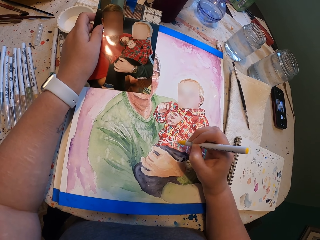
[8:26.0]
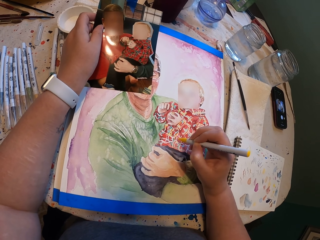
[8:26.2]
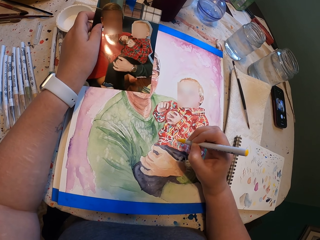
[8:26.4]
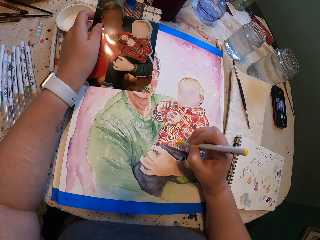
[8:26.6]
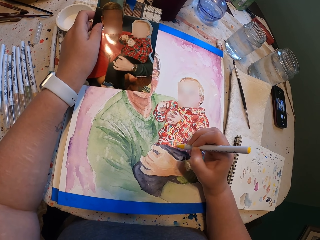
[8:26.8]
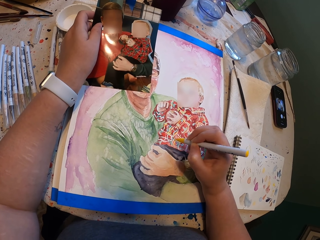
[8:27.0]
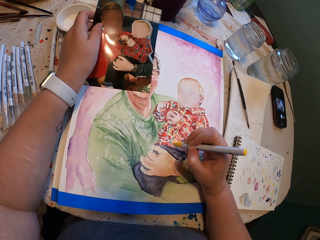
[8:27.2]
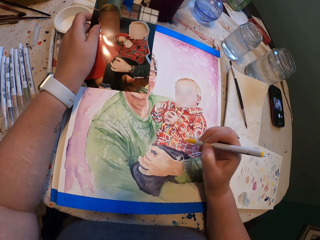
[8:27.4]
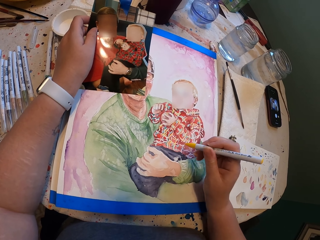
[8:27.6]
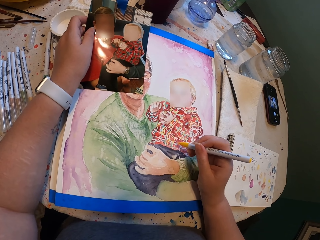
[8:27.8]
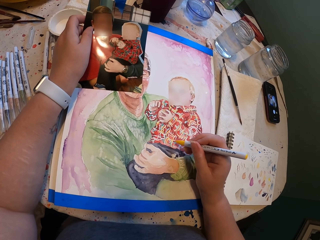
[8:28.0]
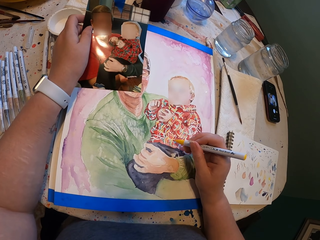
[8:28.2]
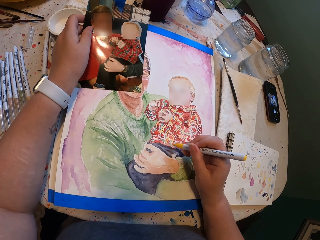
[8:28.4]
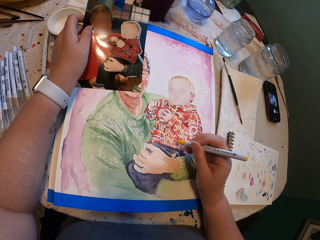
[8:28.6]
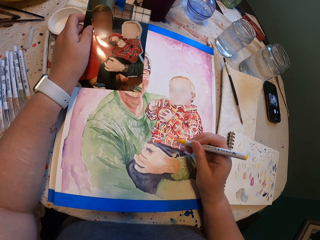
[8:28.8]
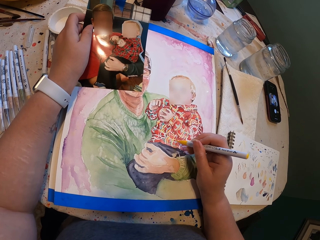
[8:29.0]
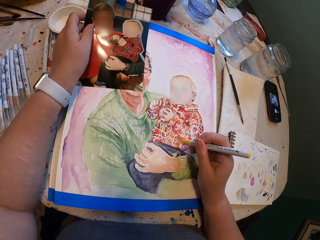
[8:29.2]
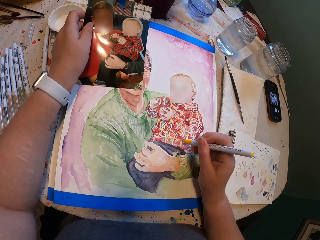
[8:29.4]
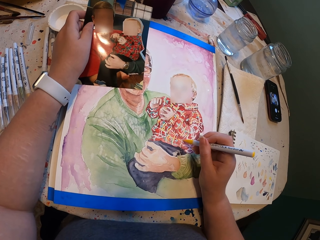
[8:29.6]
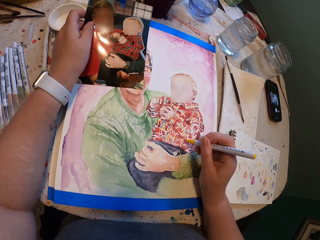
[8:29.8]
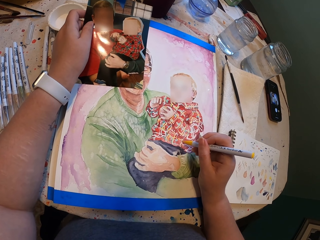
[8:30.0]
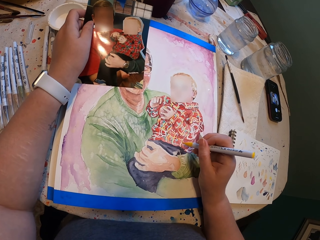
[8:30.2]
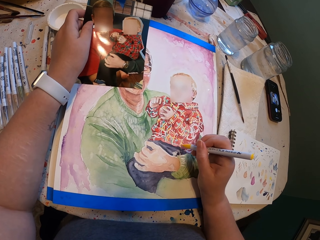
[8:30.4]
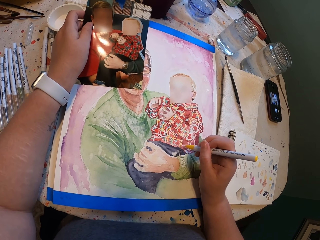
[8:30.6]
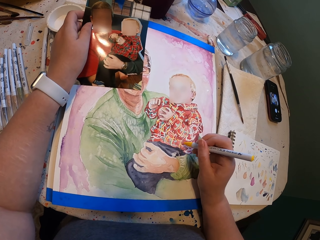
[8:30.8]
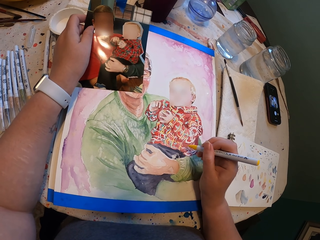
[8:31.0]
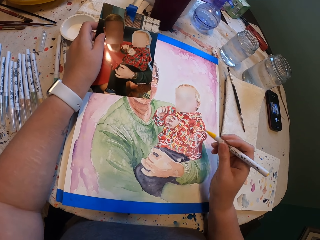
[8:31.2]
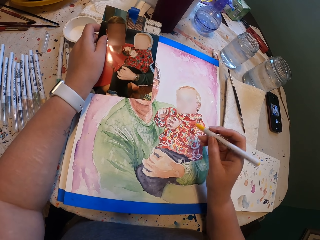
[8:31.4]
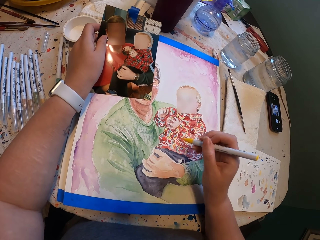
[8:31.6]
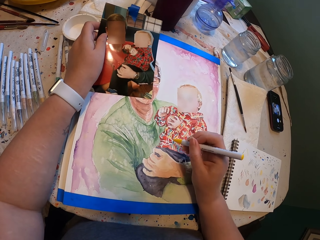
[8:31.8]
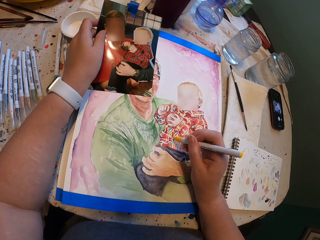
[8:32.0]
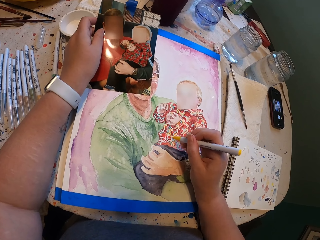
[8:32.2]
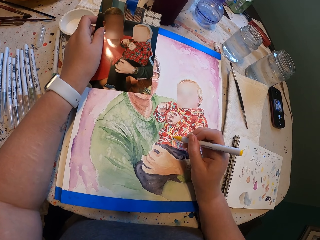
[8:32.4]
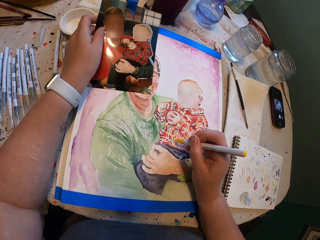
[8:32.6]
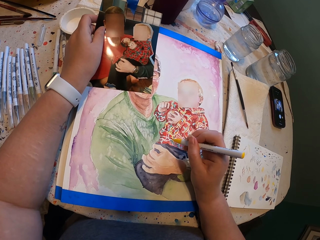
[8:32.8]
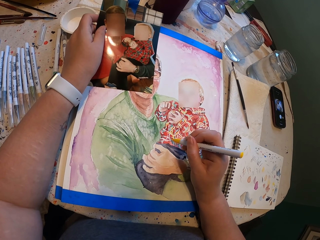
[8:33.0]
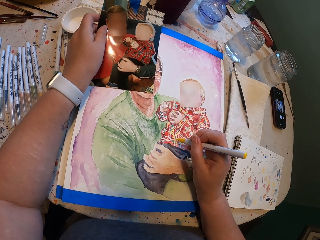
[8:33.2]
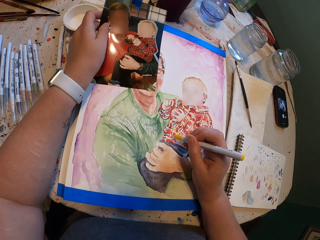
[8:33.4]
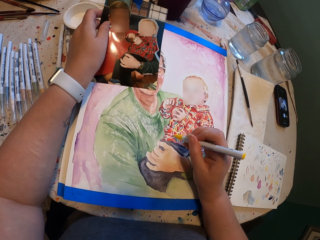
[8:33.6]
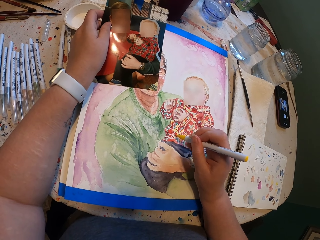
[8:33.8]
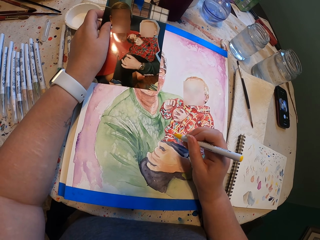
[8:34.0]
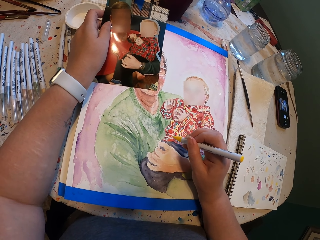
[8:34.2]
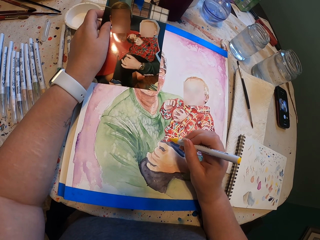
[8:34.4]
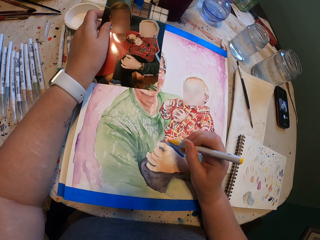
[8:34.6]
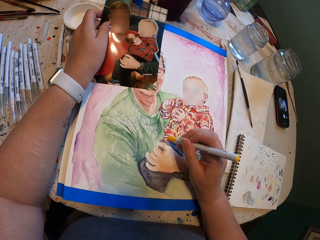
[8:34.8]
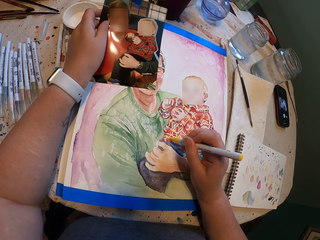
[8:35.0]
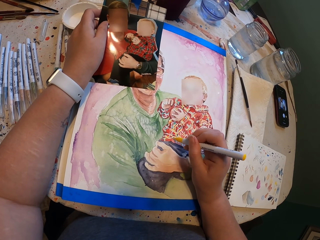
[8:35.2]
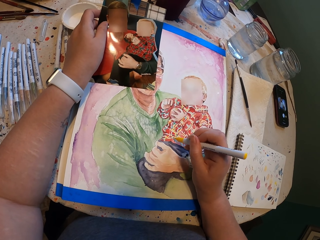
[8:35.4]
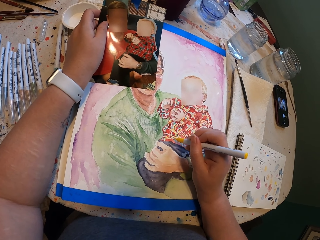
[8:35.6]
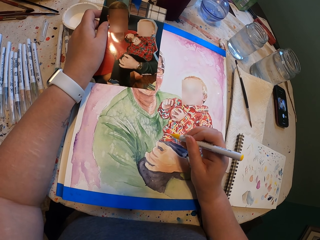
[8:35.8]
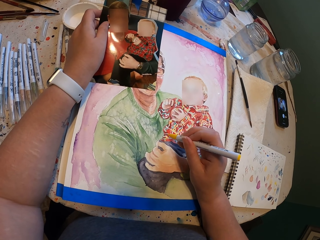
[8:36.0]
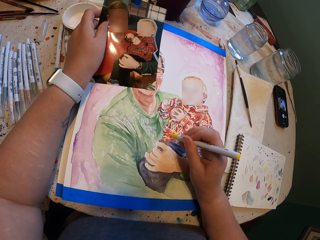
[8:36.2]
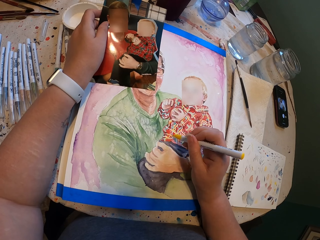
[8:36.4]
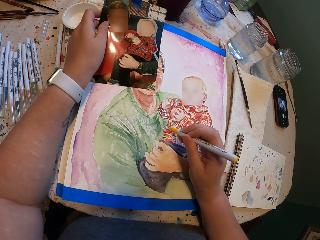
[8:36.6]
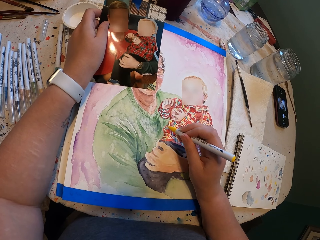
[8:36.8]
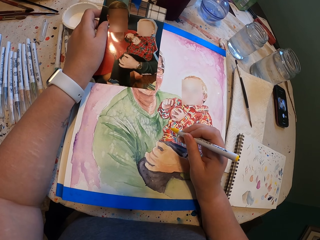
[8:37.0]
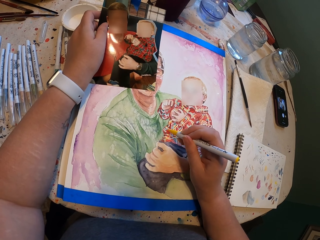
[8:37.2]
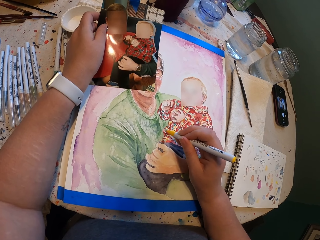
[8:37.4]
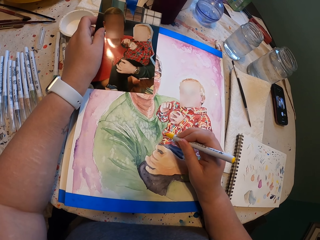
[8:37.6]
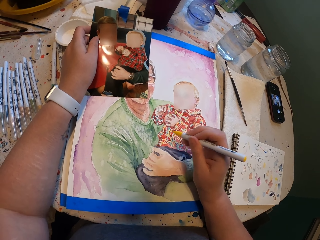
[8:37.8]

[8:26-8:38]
The camera wearer paints the picture.

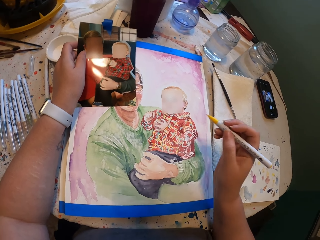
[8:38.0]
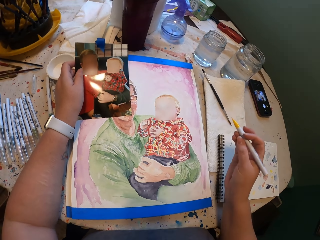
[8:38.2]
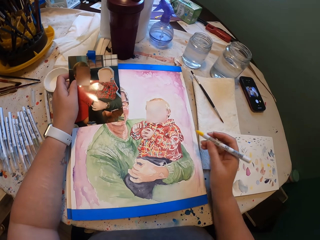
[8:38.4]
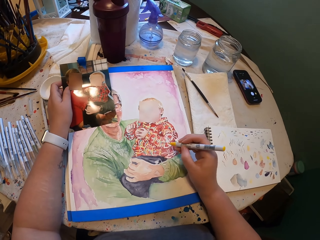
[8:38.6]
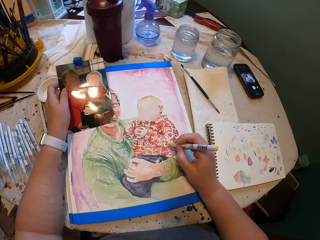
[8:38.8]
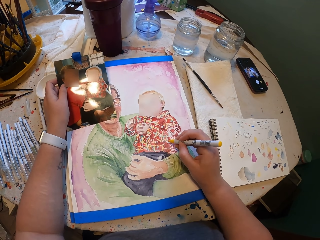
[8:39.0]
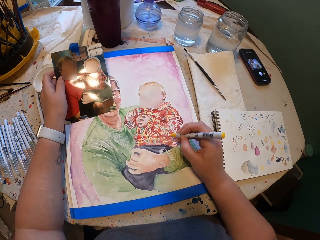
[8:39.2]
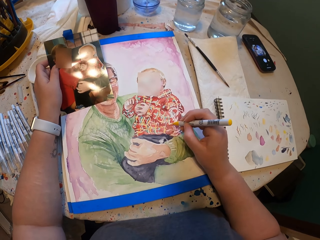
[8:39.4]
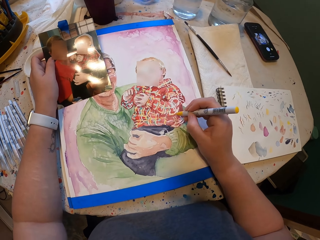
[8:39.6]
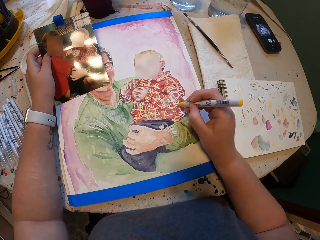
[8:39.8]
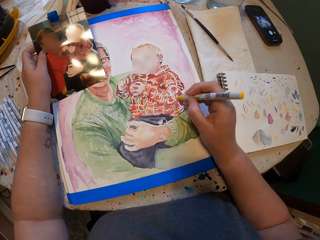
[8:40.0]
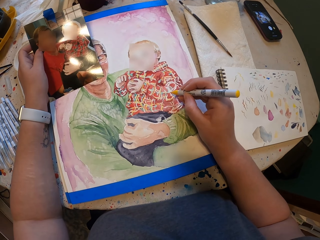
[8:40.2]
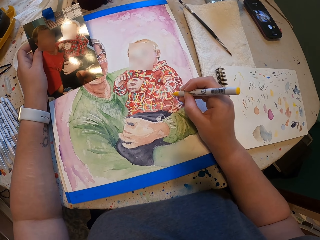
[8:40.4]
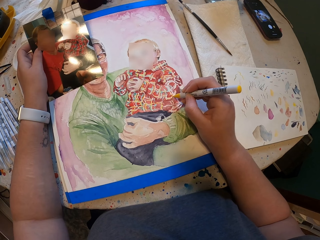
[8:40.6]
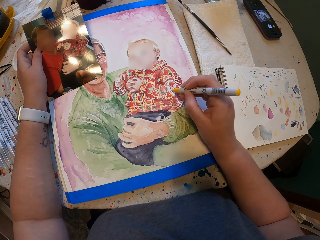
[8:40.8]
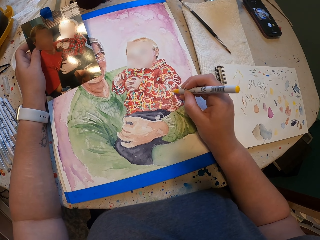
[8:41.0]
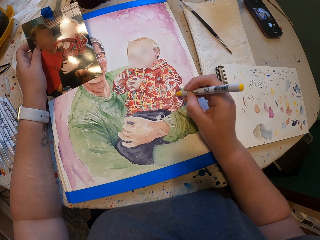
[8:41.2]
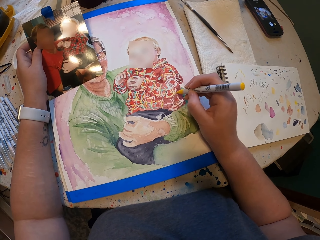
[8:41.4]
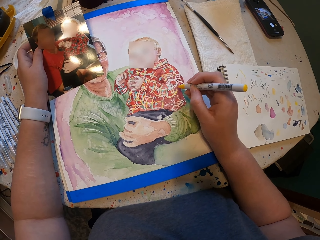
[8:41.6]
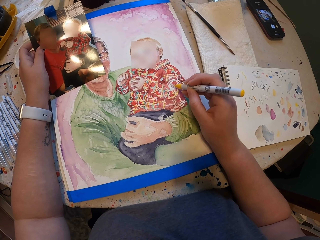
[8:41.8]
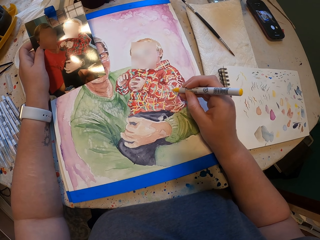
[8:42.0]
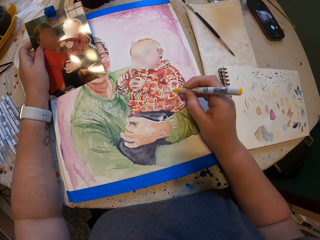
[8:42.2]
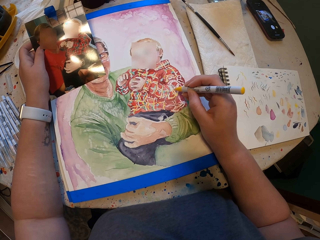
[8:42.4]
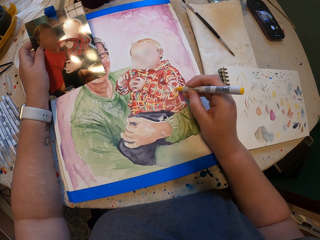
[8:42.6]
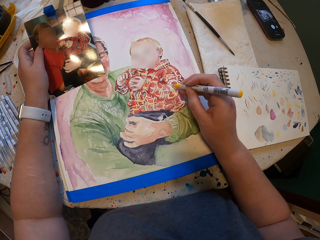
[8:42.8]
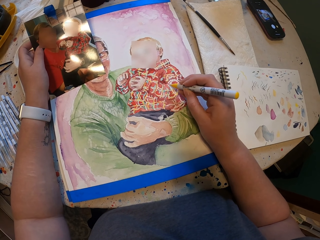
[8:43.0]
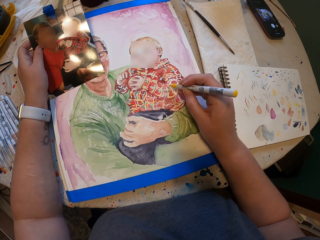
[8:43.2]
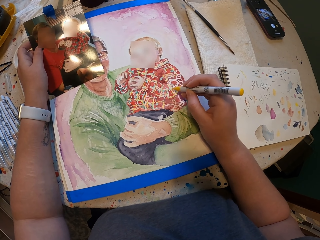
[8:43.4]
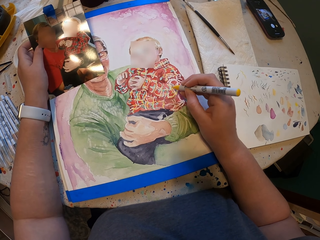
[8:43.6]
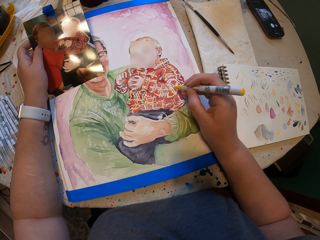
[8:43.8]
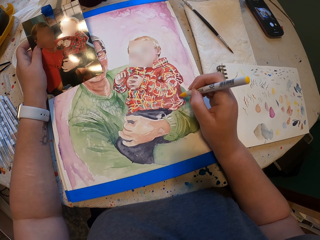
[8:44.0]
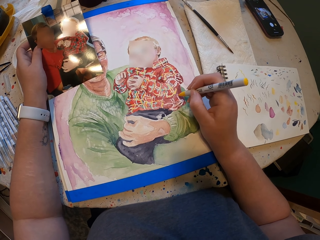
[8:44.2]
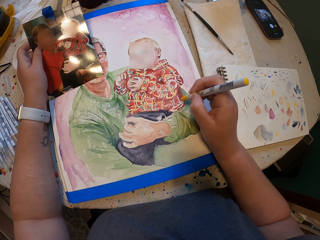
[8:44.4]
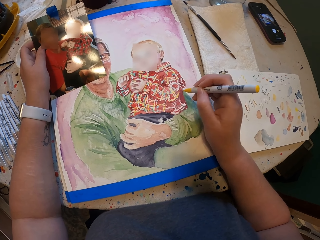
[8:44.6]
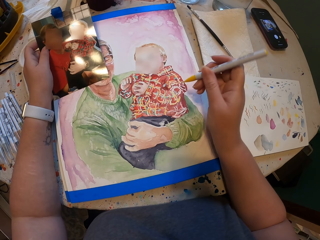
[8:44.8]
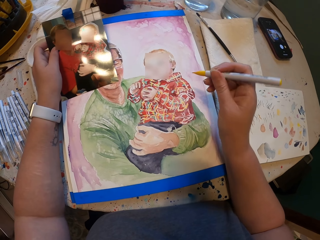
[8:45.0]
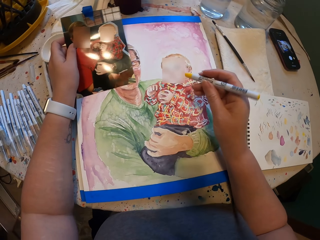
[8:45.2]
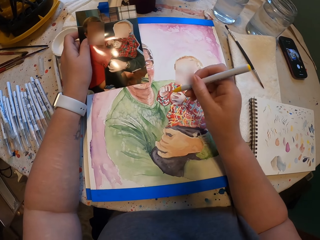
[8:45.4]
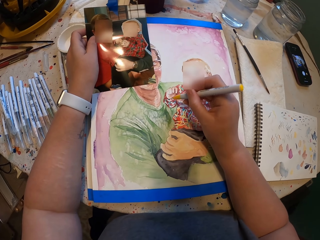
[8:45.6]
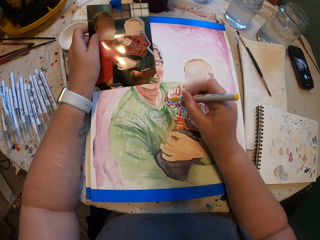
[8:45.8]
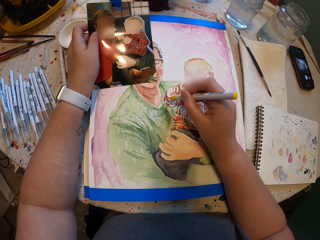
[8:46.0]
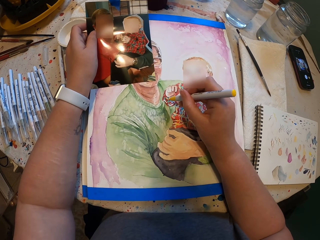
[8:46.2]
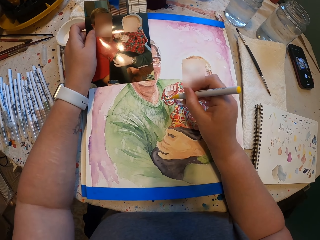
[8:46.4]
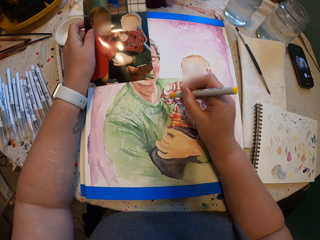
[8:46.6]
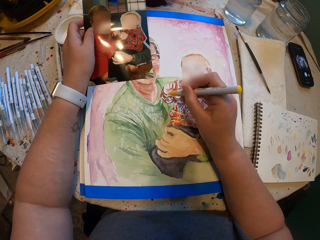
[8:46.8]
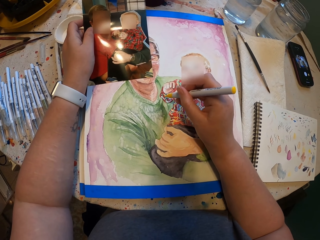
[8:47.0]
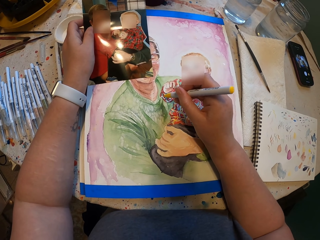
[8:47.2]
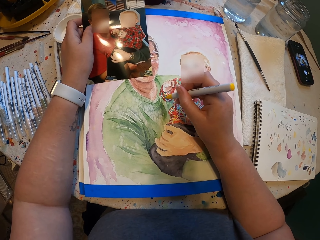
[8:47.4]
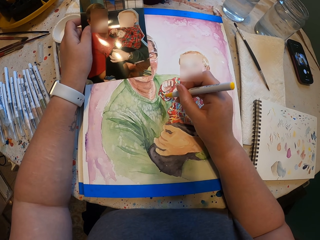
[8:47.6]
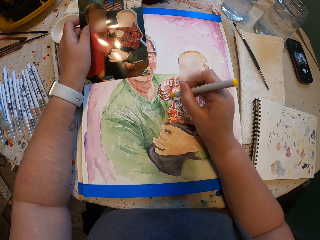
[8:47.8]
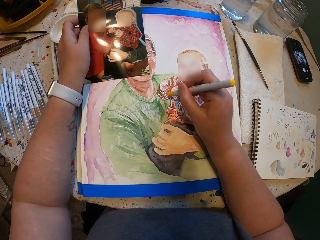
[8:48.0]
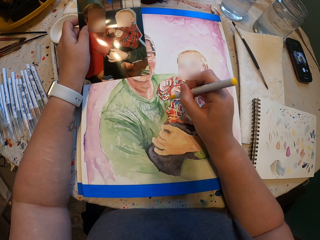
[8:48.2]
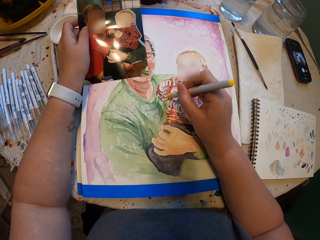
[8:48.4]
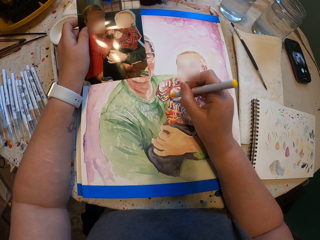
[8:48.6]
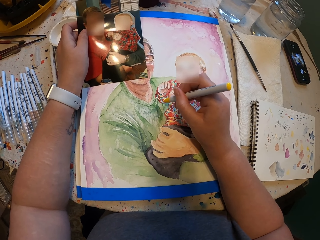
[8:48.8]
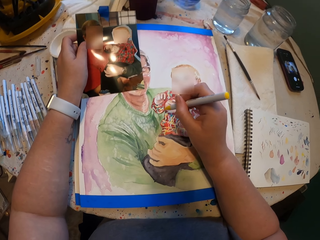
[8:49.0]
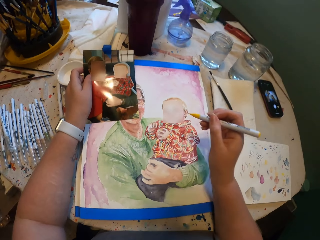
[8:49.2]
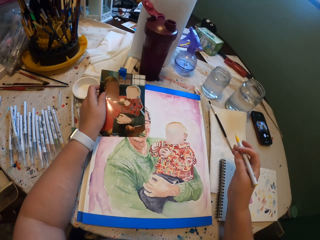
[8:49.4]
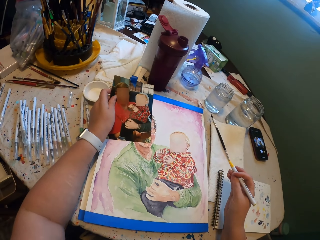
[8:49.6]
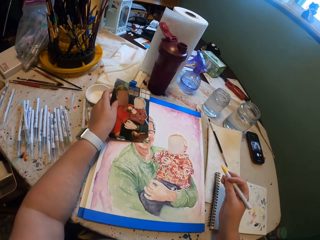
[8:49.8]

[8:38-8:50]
The camera wearer paints the picture.
